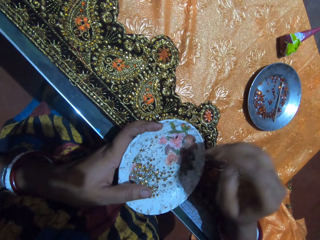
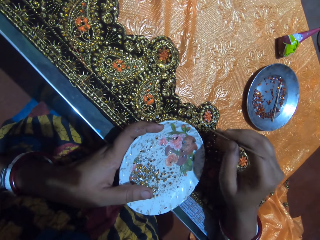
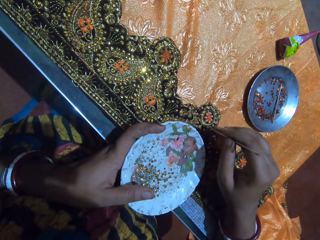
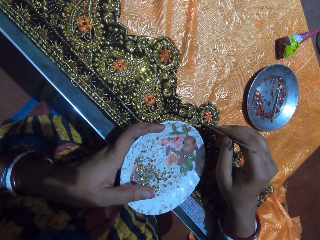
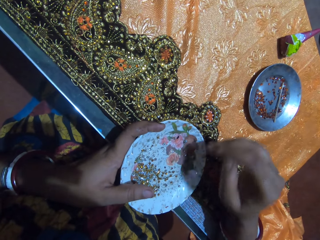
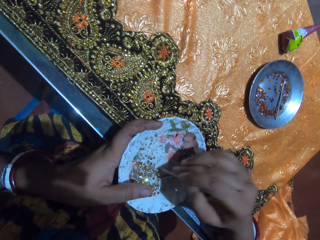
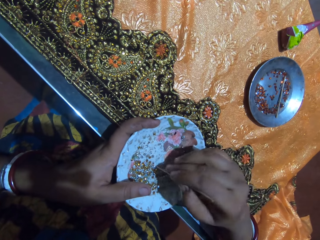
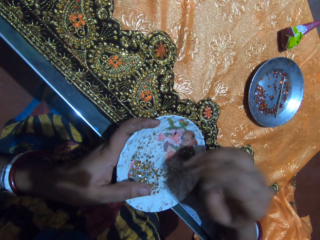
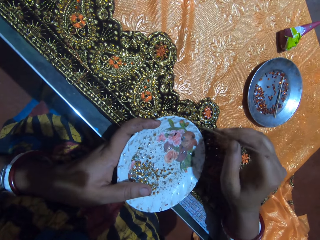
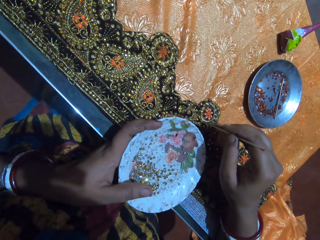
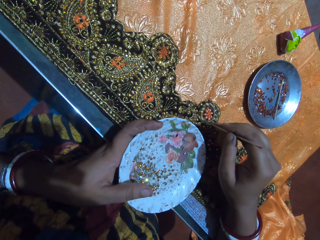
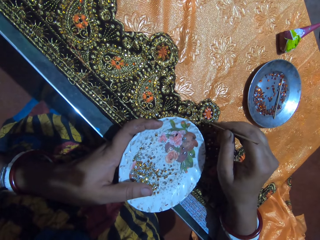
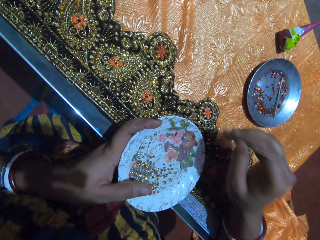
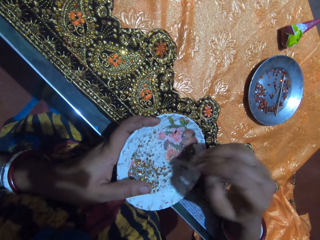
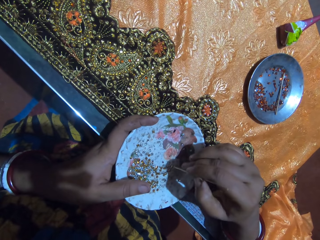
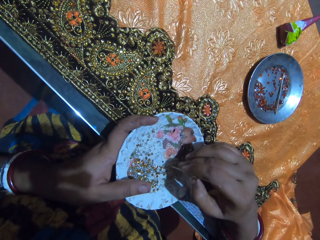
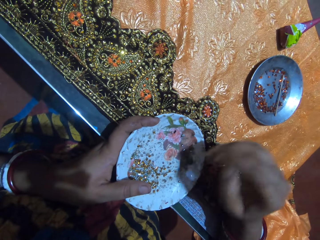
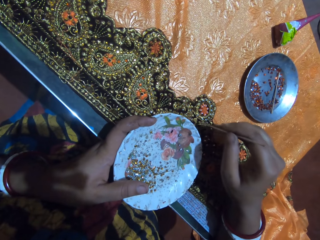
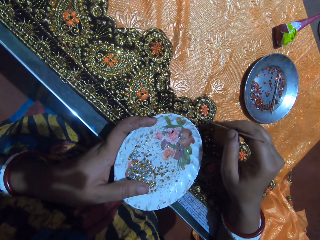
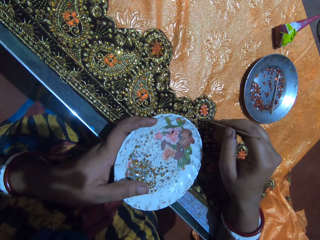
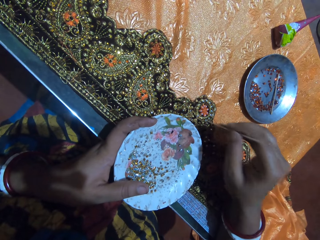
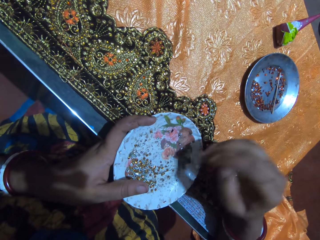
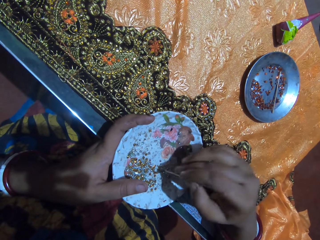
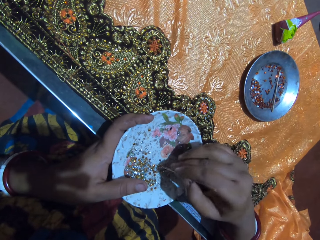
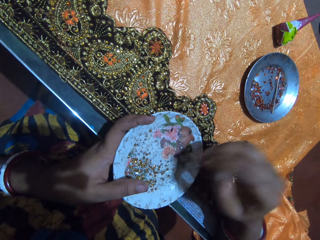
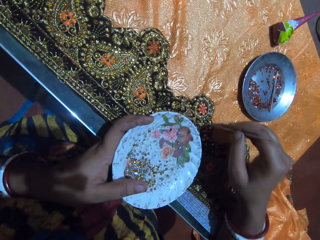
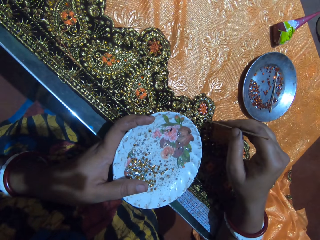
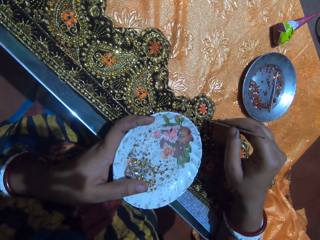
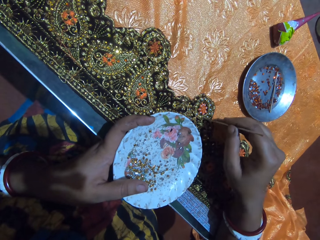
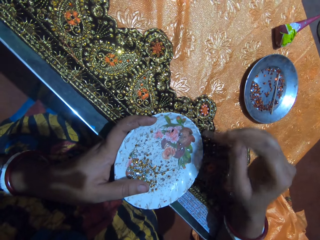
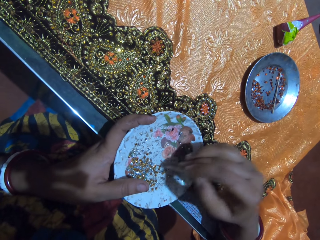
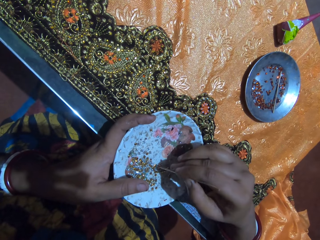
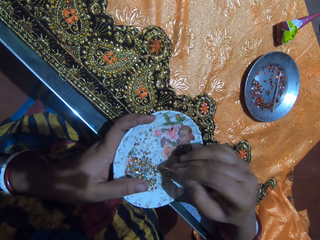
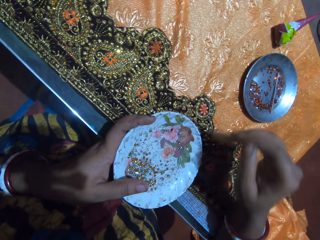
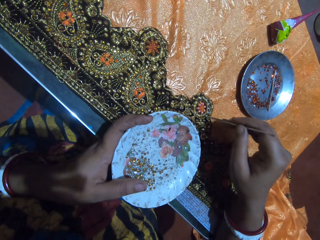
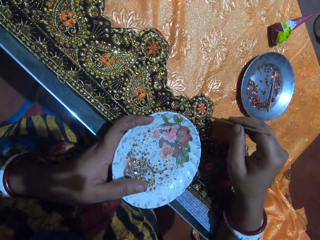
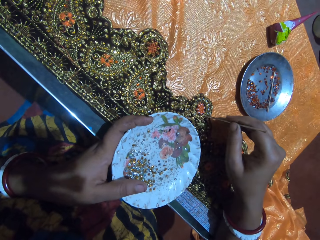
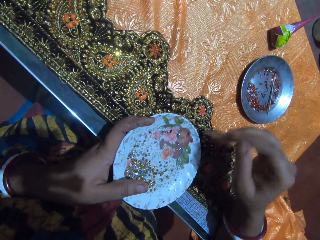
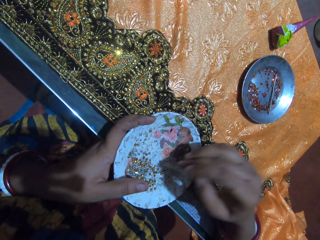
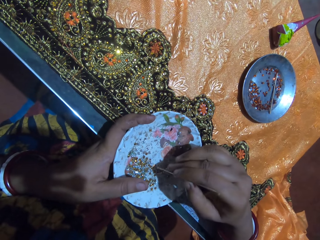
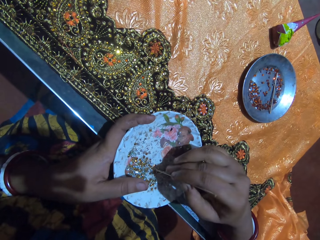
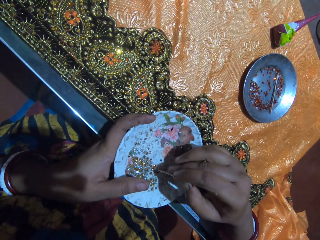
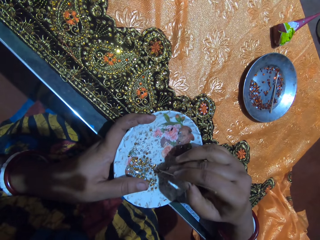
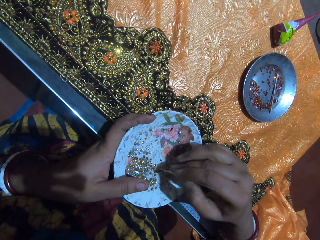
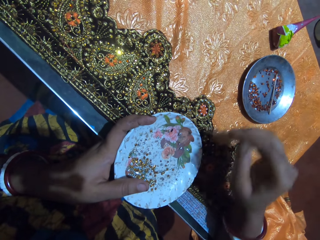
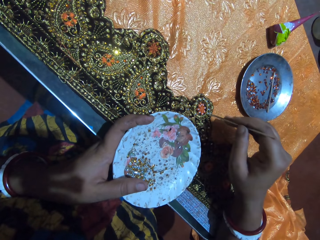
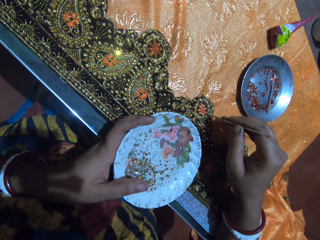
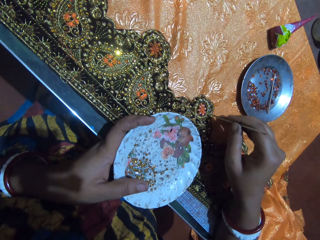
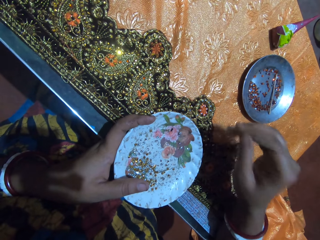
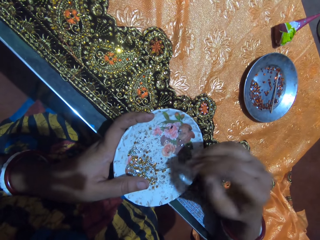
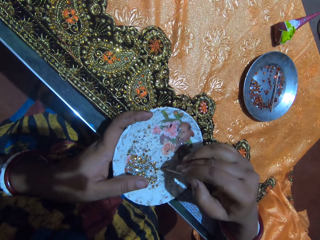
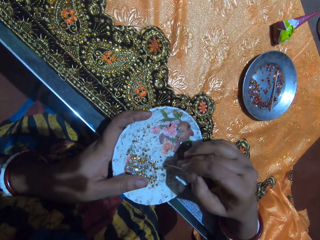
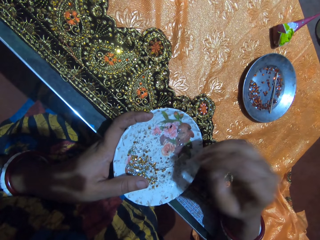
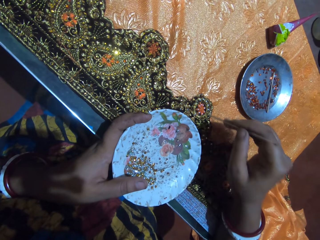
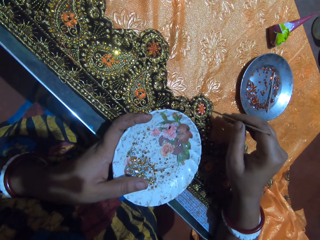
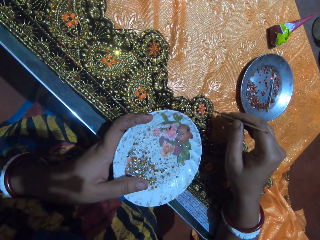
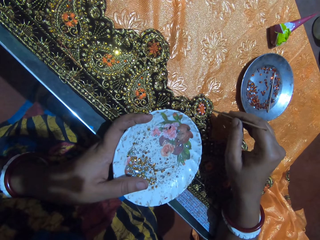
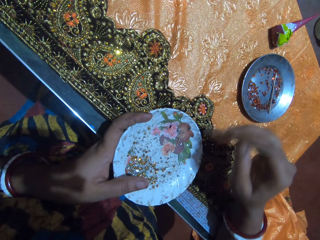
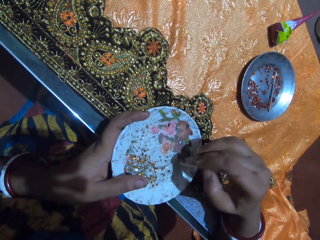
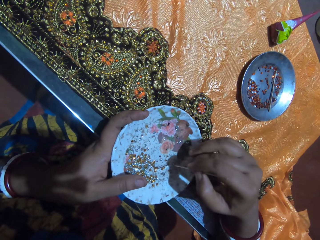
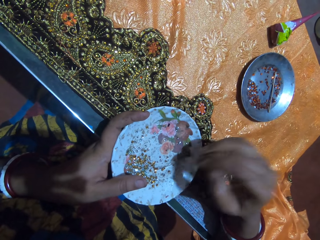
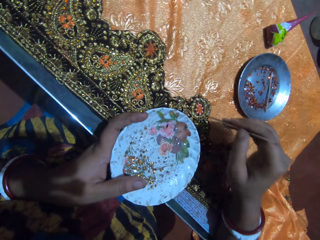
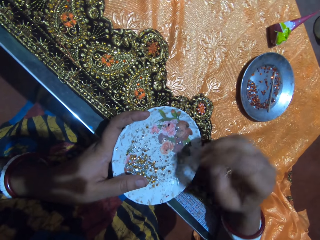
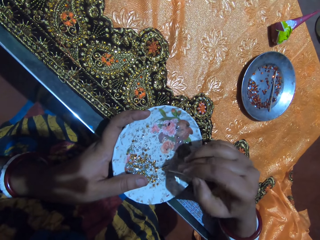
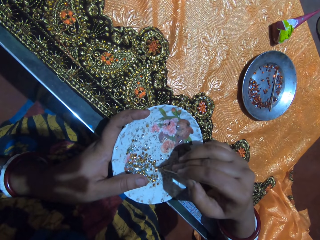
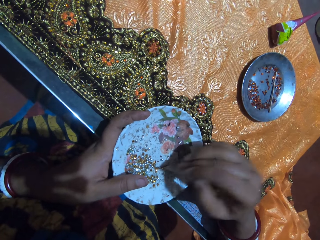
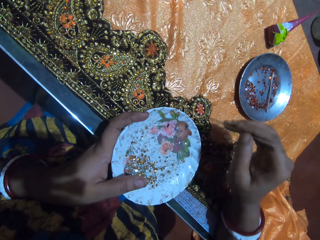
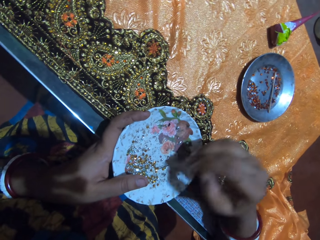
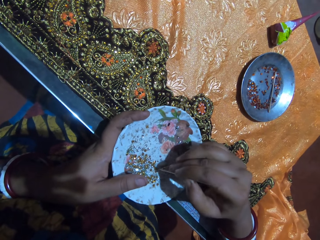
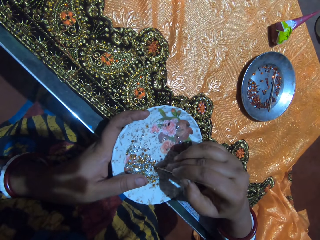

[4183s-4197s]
The camera wearer picks a rhinestone from the plate in her left hand with the jewel picker in her right hand. She drops the rhinestone on the fabric on the table with the jewel picker in her right hand. She picks a rhinestone from the plate in her left hand with the jewel picker in her right hand. She drops the rhinestone on the fabric on the table with the jewel picker in her right hand. She picks a rhinestone from the plate in her left hand with the jewel picker in her right hand. She drops the rhinestone on the fabric on the table with the jewel picker in her right hand. She picks a rhinestone from the plate in her left hand with the jewel picker in her right hand. She drops the rhinestone on the fabric on the table with the jewel picker in her right hand. She picks a rhinestone from the plate in her left hand with the jewel picker in her right hand. She drops the rhinestone on the fabric on the table with the jewel picker in her right hand. She picks a rhinestone from the plate in her left hand with the jewel picker in her right hand. She drops the rhinestone on the fabric on the table with the jewel picker in her right hand. She picks a rhinestone from the plate in her left hand with the jewel picker in her right hand. She drops the rhinestone on the fabric on the table with the jewel picker in her right hand. She picks a rhinestone from the plate in her left hand with the jewel picker in her right hand.

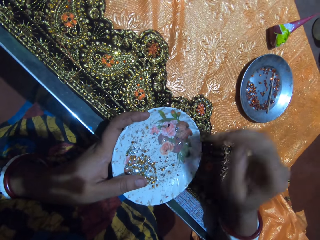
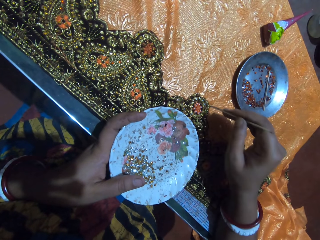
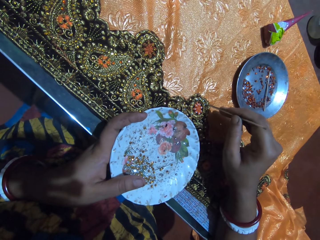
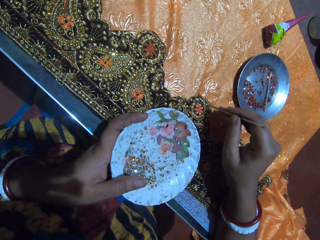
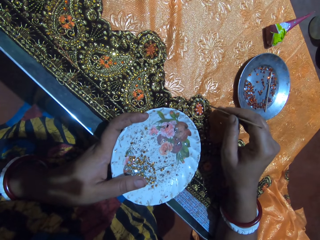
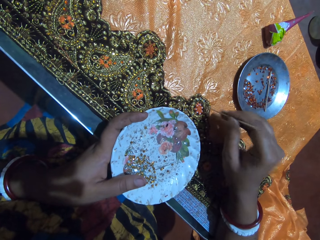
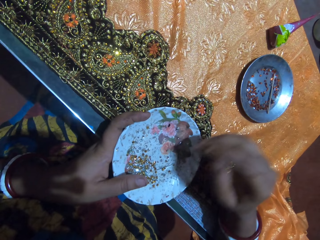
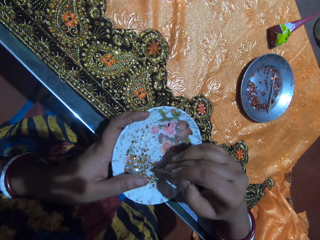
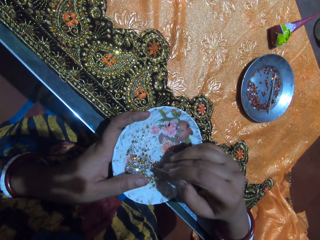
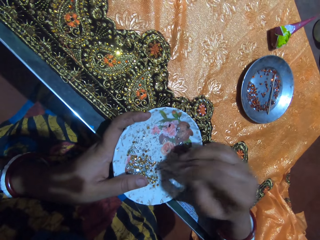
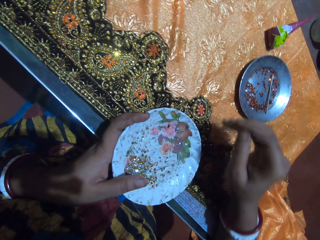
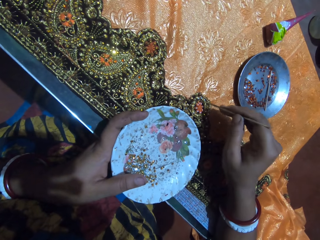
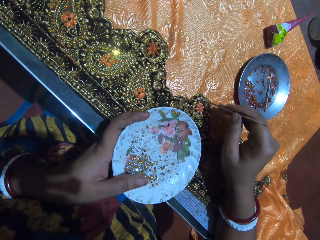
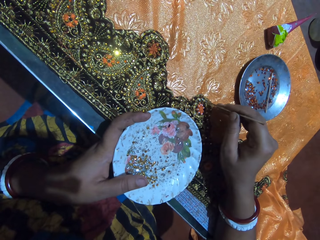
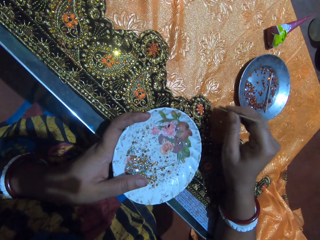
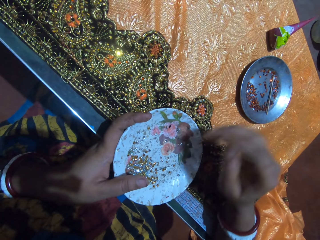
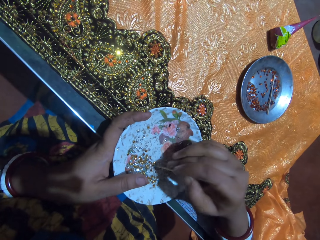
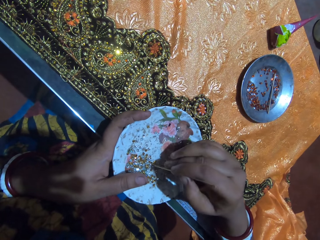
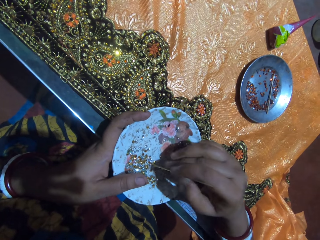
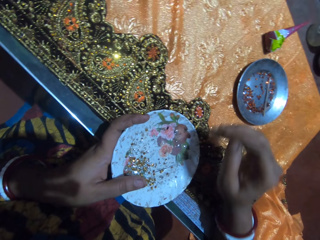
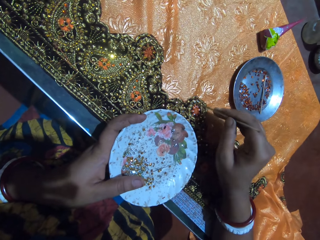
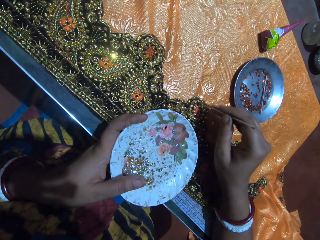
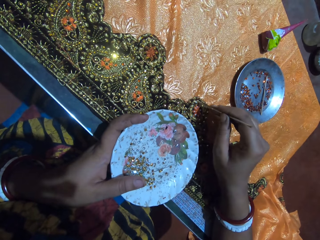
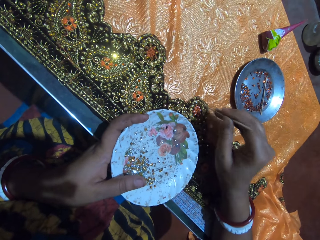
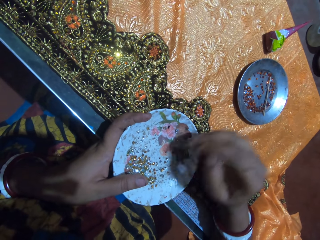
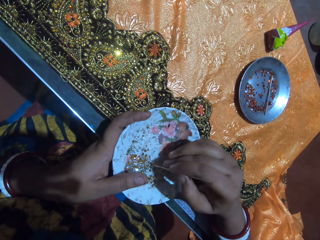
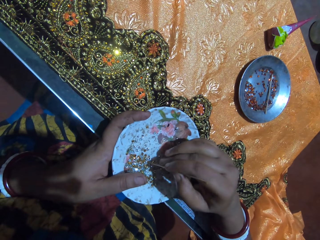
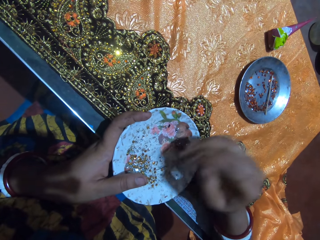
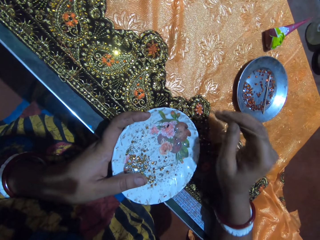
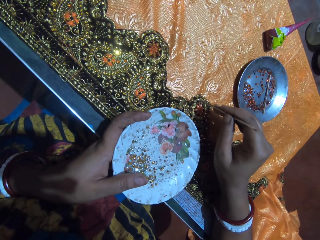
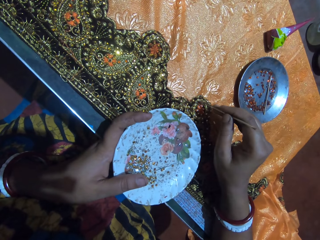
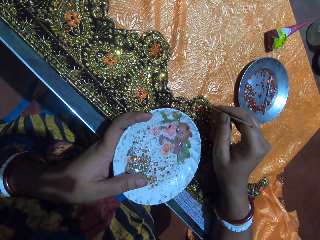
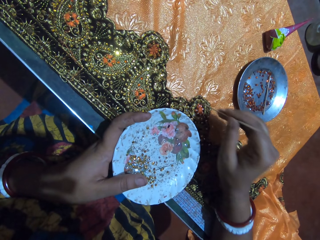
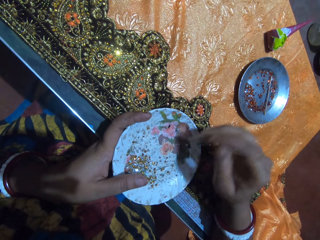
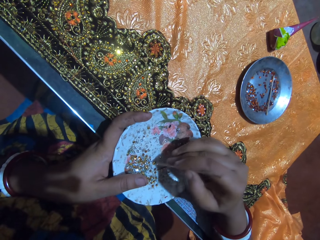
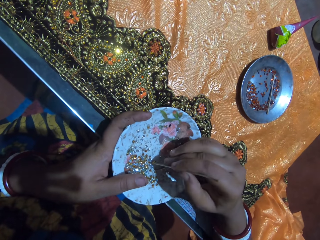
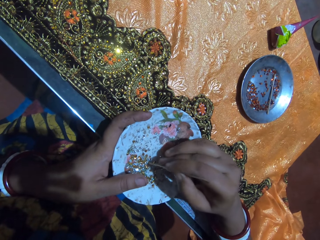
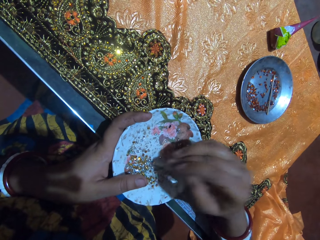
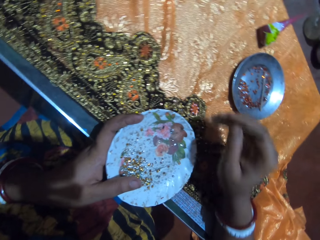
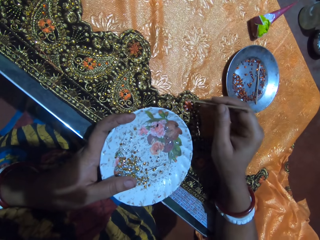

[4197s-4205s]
The camera wearer drops the rhinestone on the fabric on the table with the jewel picker in her right hand. She picks a rhinestone from the plate in her left hand with the jewel picker in her right hand. She drops the rhinestone on the fabric on the table with the jewel picker in her right hand. She picks a rhinestone from the plate in her left hand with the jewel picker in her right hand. She drops the rhinestone on the fabric on the table with the jewel picker in her right hand. She picks a rhinestone from the plate in her left hand with the jewel picker in her right hand. She drops the rhinestone on the fabric on the table with the jewel picker in her right hand. She picks a rhinestone from the plate in her left hand with the jewel picker in her right hand.
